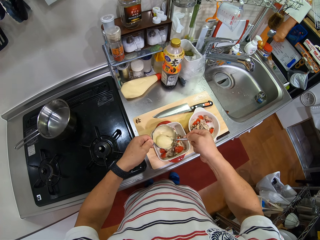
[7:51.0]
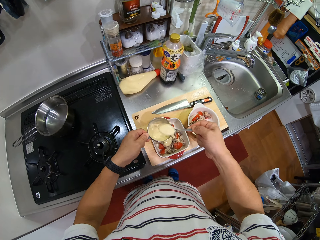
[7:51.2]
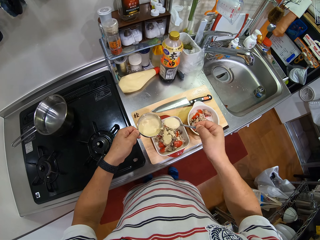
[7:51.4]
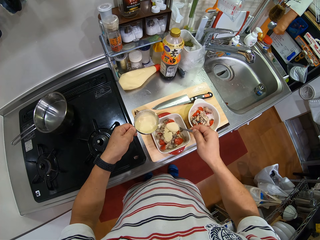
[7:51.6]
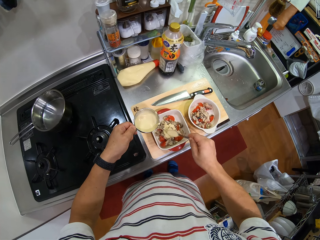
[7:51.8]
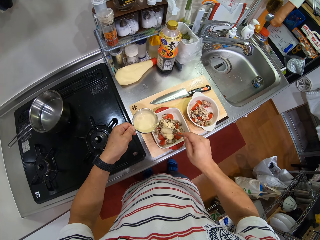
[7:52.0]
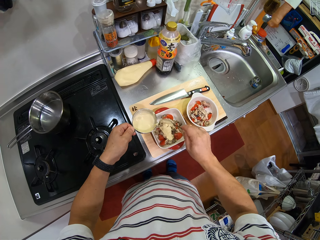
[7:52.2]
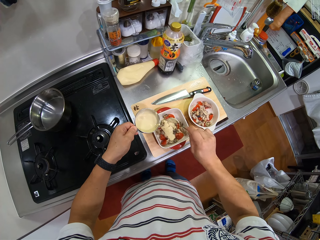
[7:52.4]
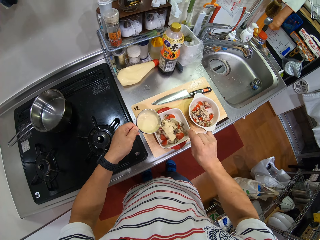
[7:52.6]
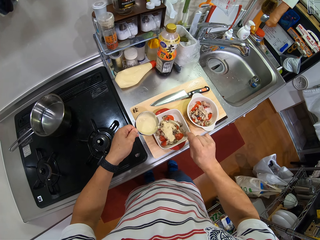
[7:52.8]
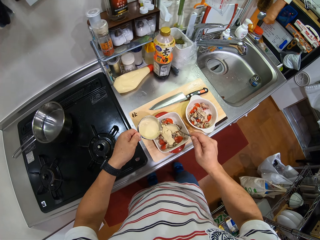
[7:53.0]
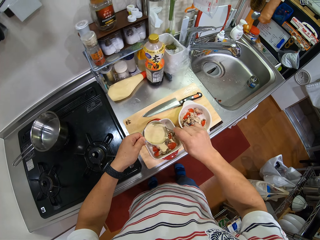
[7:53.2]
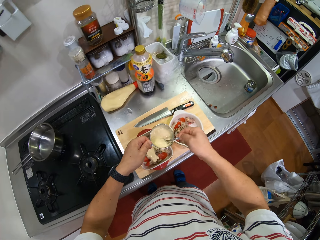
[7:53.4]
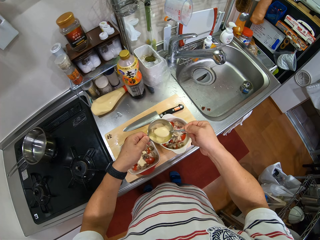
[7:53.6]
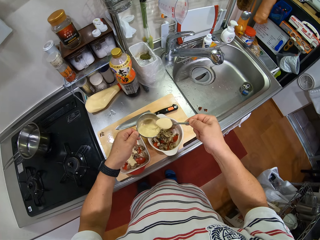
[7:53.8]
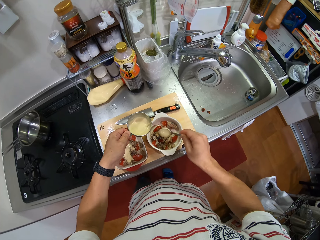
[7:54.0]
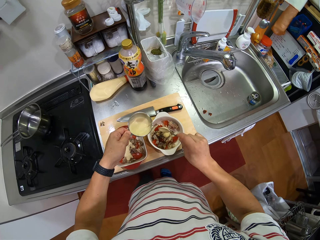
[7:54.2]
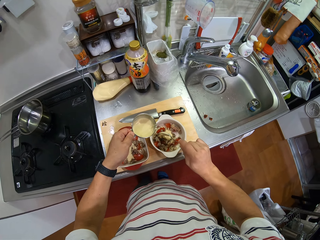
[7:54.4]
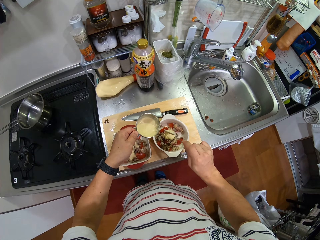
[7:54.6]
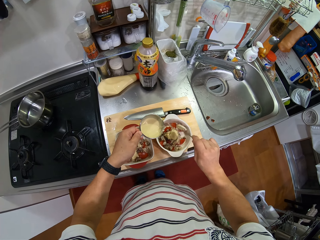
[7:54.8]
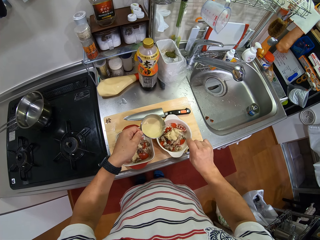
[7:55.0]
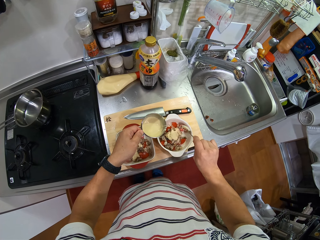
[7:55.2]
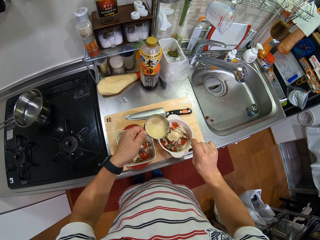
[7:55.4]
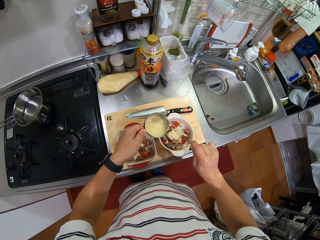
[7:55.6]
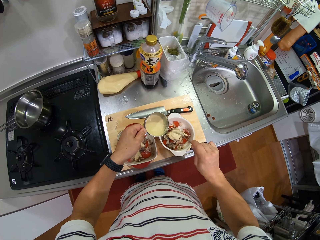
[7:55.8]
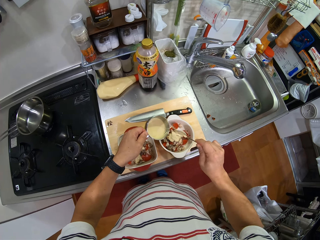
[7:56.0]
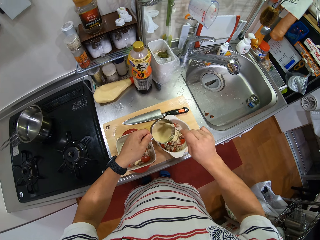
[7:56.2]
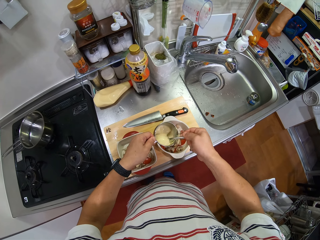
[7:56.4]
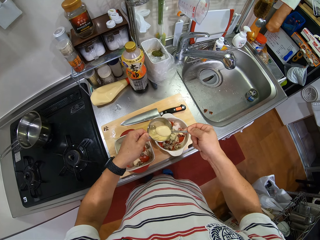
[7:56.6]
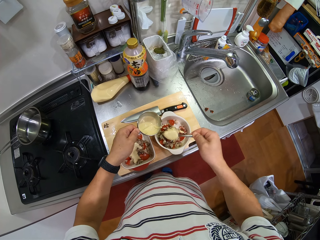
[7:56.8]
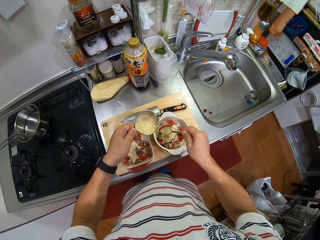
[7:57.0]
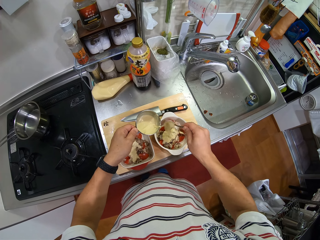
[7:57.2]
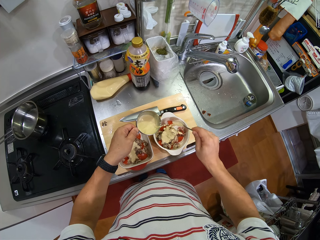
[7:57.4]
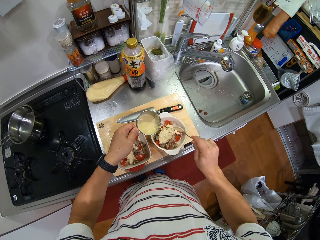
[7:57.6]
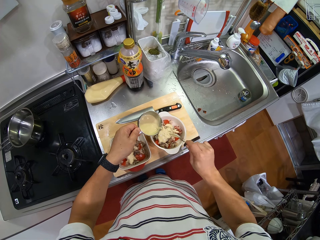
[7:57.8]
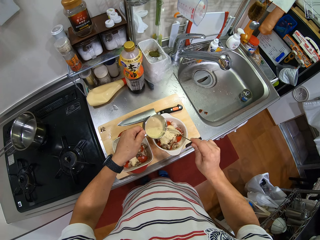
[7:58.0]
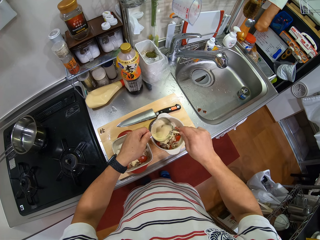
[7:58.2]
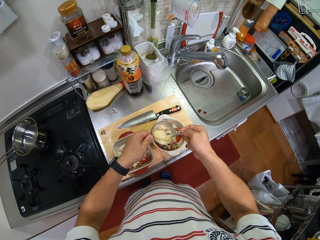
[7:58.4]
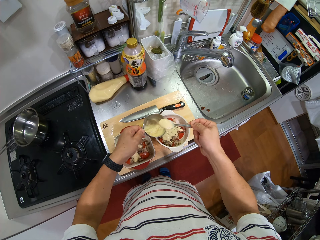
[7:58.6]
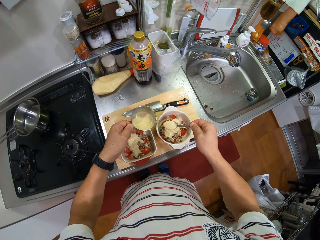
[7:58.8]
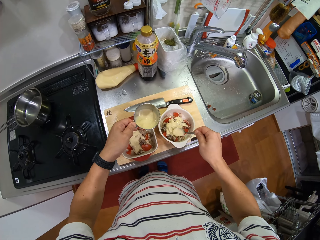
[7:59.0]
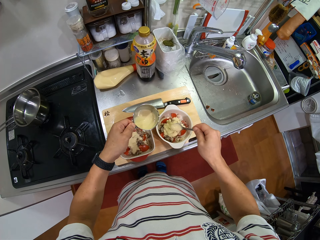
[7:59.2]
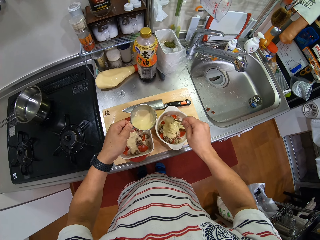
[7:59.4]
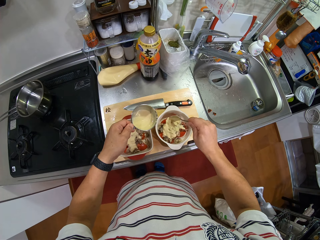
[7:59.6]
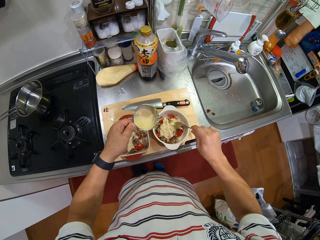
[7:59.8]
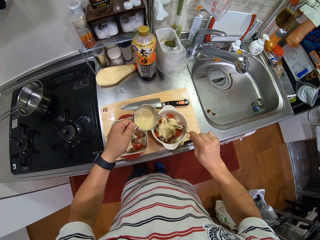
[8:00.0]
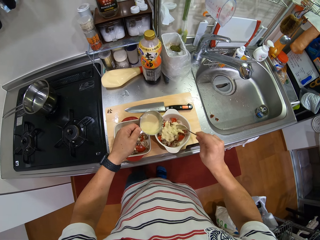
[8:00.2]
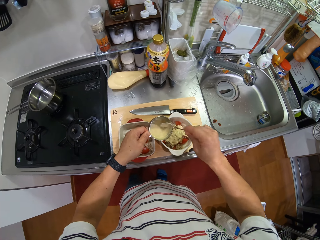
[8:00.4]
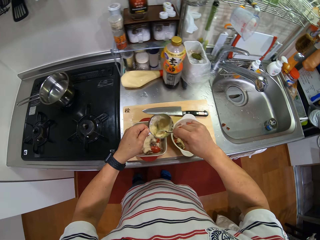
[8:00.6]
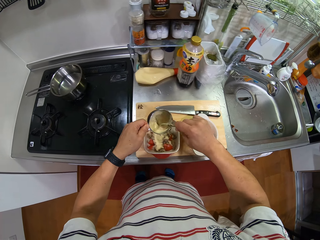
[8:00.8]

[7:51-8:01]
The camera wearer scoops more spices. They put the spices in the bowl. They scoop the spices. They put the spices in the bowl with the ingredients. They scoop the spices. They put the spices in the bowl with the ingredients. They scoop the spices. They put the spices in the bowl of ingredients.

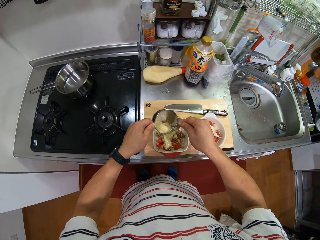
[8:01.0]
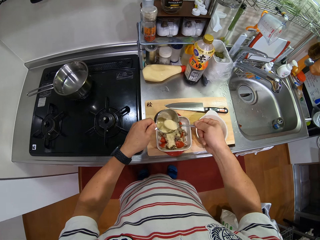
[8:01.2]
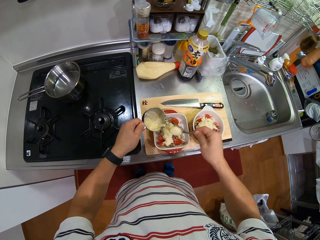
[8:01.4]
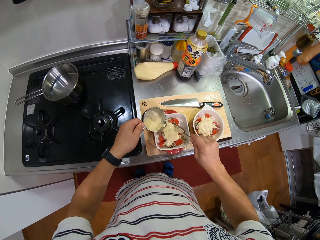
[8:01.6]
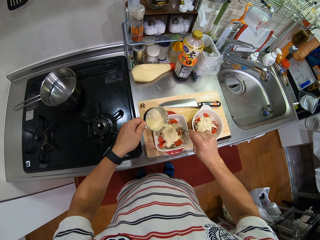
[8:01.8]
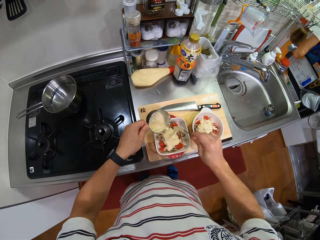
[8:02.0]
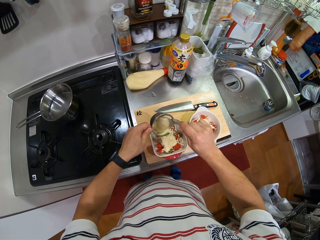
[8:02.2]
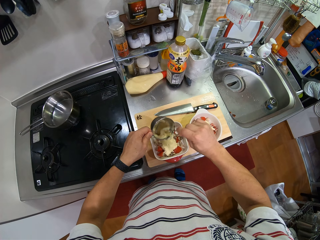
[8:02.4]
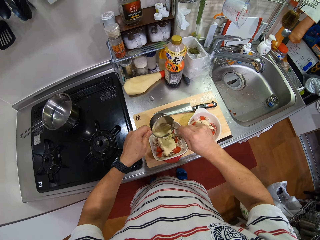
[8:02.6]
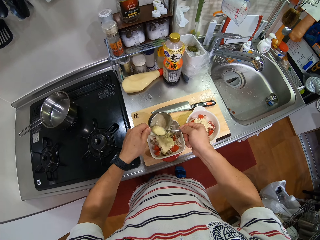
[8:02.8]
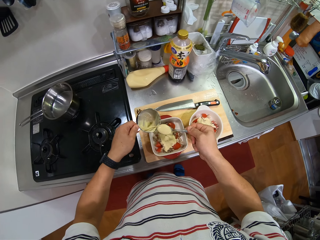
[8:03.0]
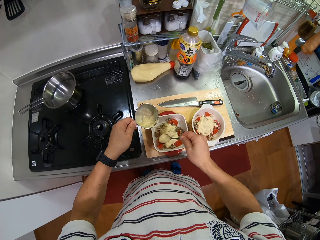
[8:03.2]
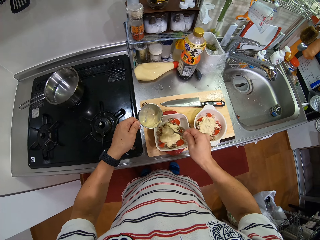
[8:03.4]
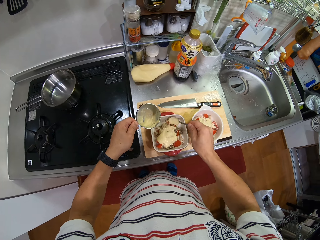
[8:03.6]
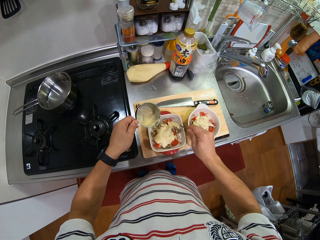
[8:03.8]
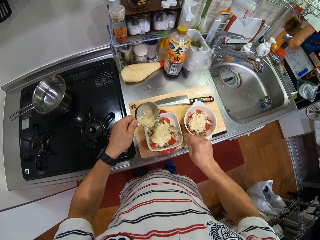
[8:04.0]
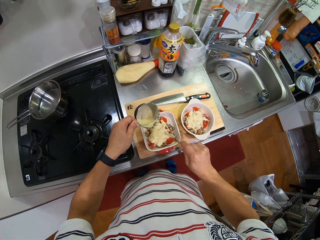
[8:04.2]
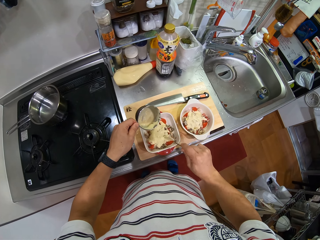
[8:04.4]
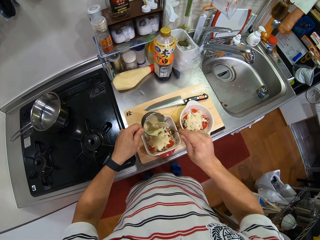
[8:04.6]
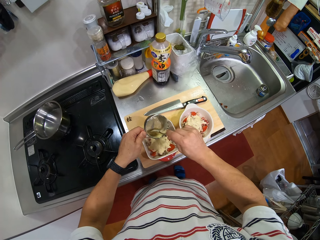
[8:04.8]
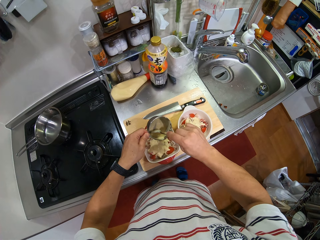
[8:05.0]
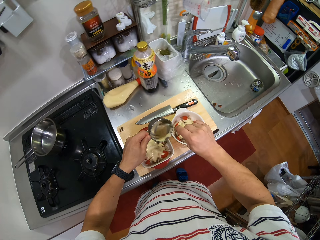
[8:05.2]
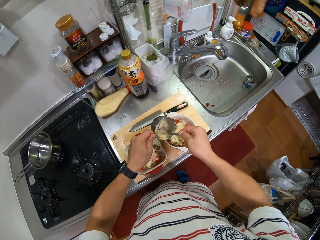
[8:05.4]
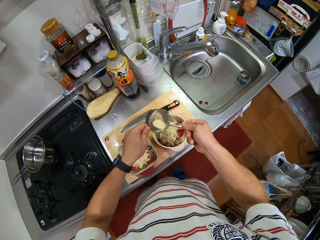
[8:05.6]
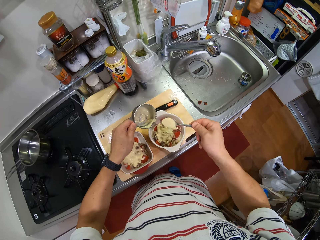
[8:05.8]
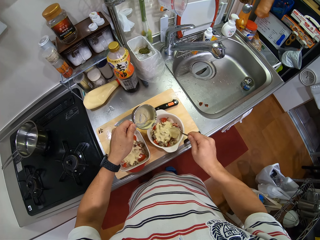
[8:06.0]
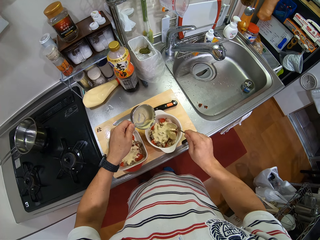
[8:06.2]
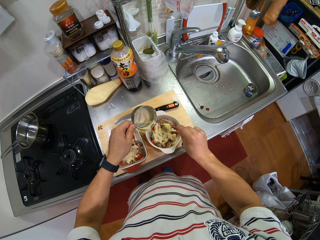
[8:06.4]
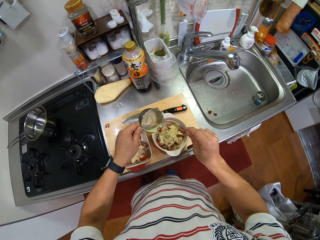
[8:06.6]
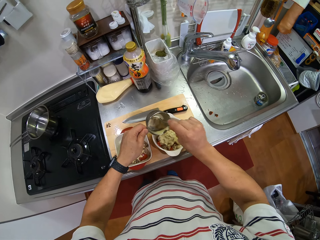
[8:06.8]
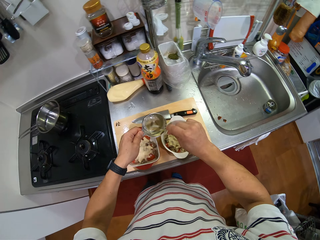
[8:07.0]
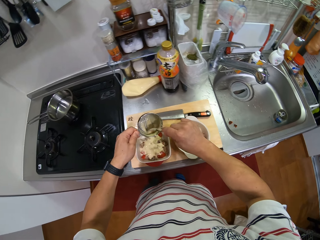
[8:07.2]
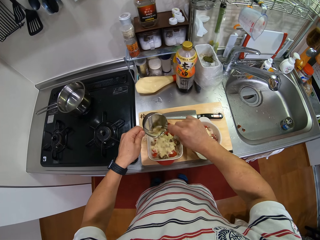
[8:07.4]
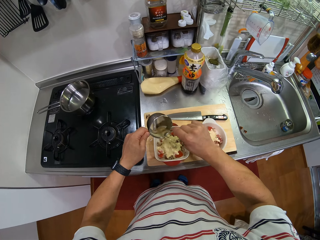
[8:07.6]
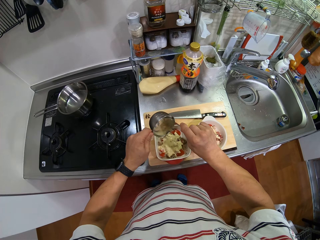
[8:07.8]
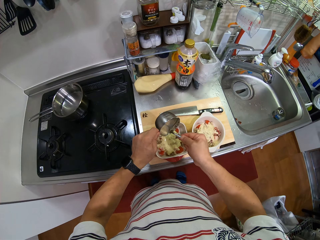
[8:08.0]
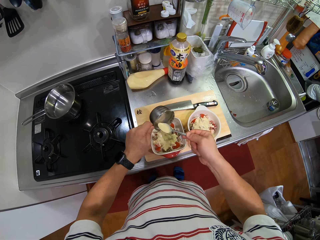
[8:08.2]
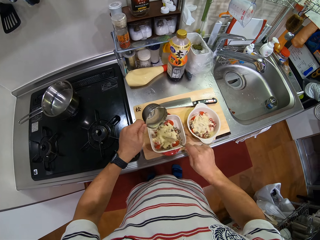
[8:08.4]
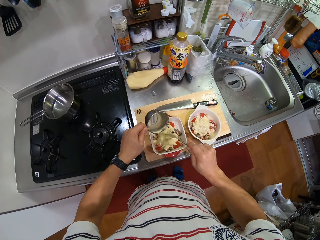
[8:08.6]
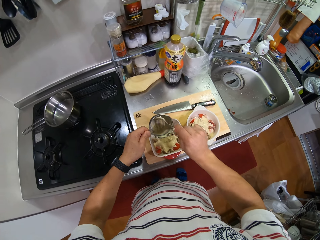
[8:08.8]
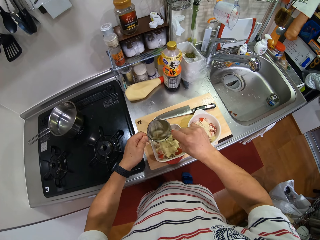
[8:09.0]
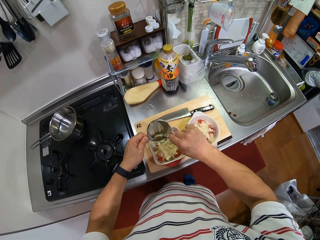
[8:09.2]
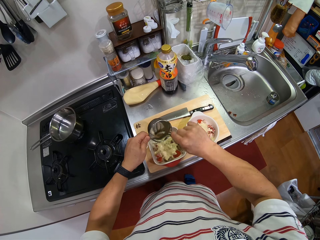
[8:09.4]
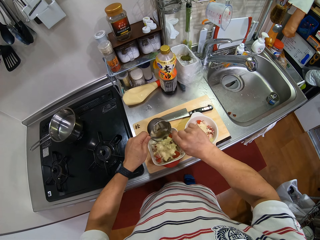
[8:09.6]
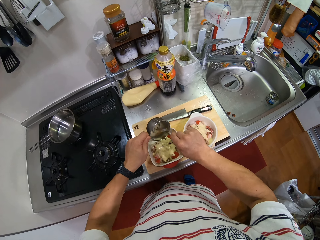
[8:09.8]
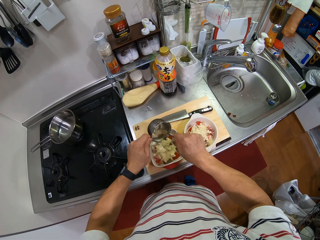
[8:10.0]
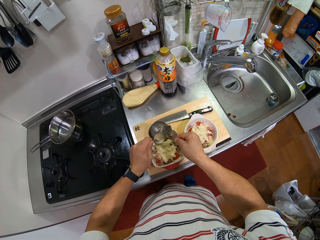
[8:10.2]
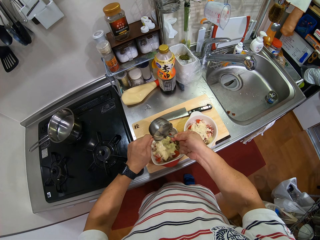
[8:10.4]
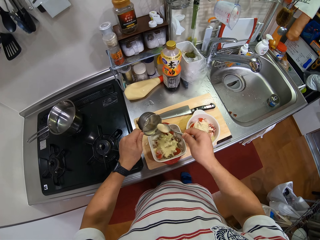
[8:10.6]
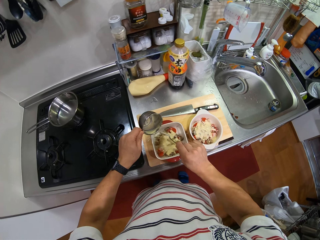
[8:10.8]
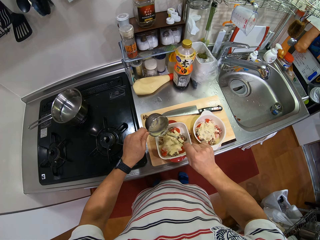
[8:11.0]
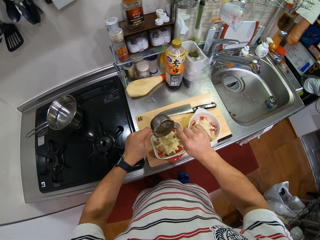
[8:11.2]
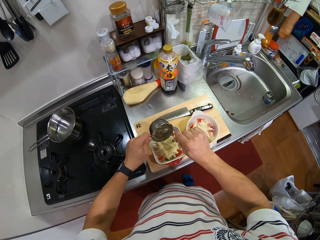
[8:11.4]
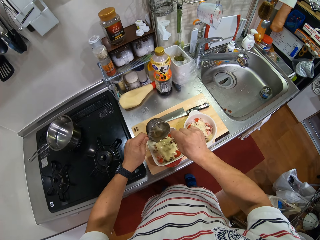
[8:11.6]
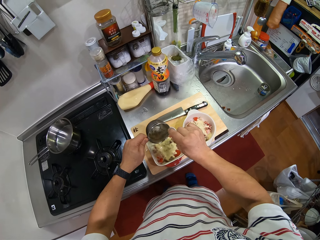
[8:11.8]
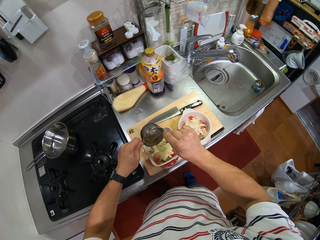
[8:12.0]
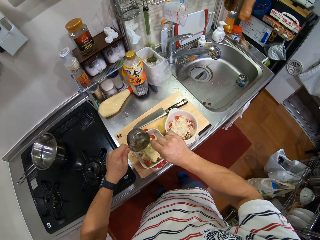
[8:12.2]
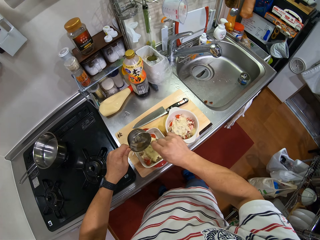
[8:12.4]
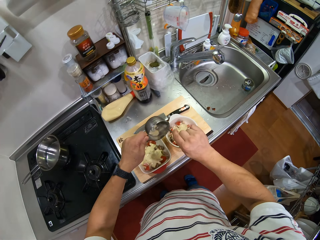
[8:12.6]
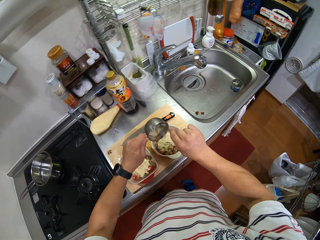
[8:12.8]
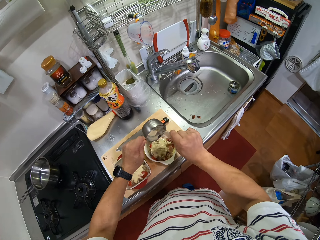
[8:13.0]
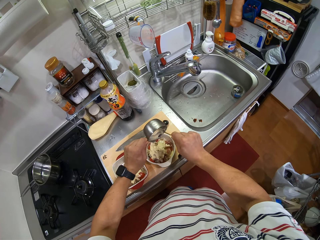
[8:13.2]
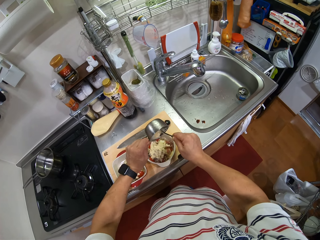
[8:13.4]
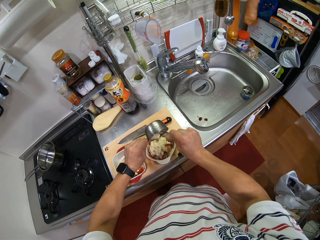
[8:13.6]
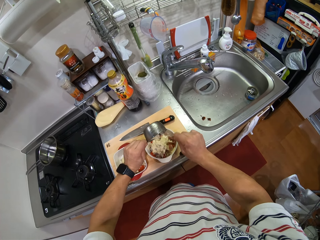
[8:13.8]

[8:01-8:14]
The camera wearer stirs the spices in the cup. They put the spices in the bowl with the ingredients. They scoop more spices from the cup. They put the spices in the bowl of ingredients. They scoop more spices from the cup. They put the spices in the bowl of ingredients. They scoop more spices from the cup. They put the spices in the bowl of ingredients. They scoop more spices from the cup. They put the spices in the bowl of ingredients. They scoop more spices from the cup.
